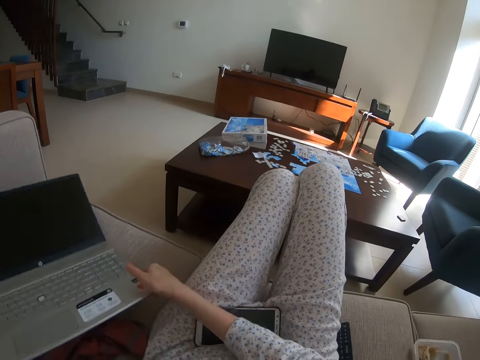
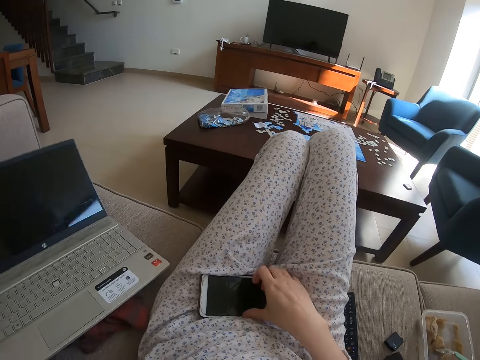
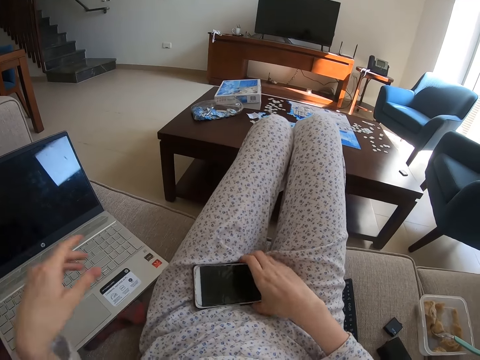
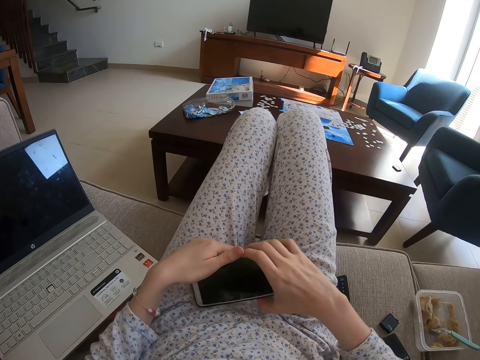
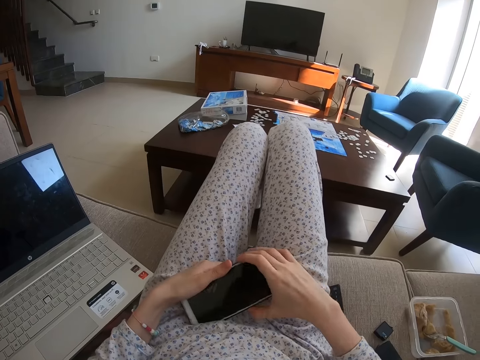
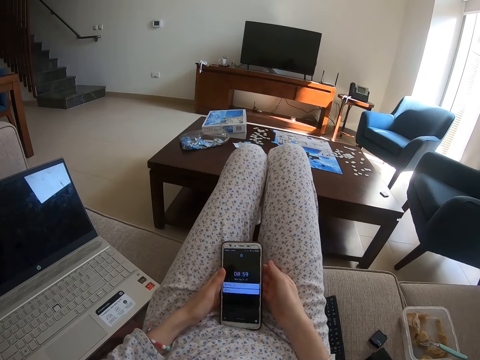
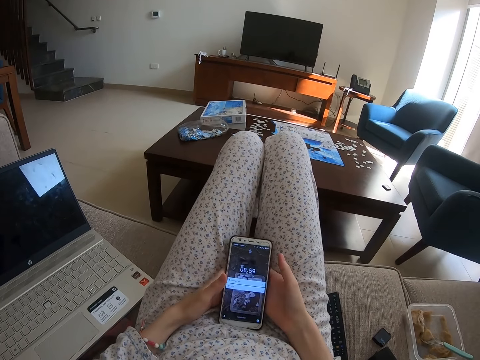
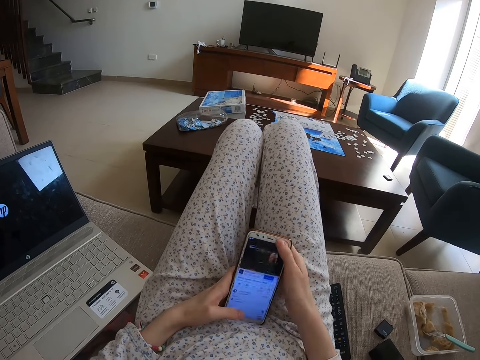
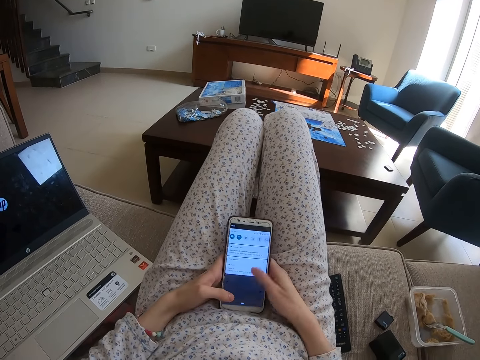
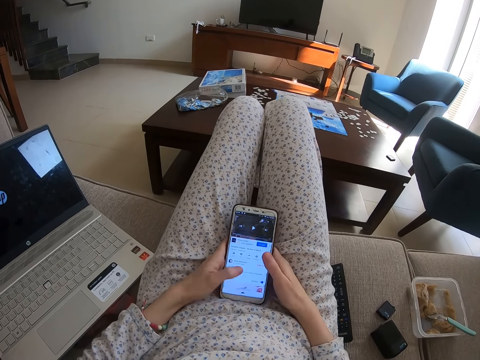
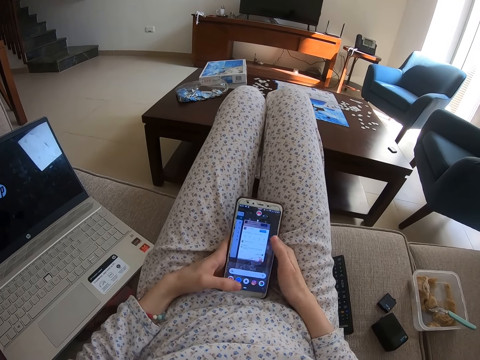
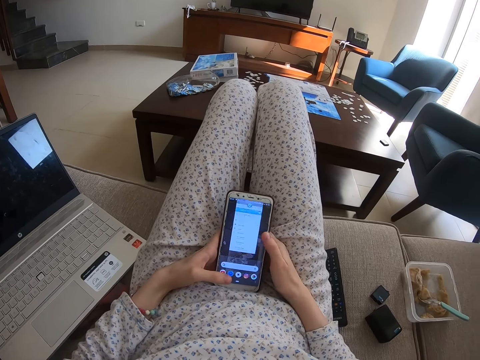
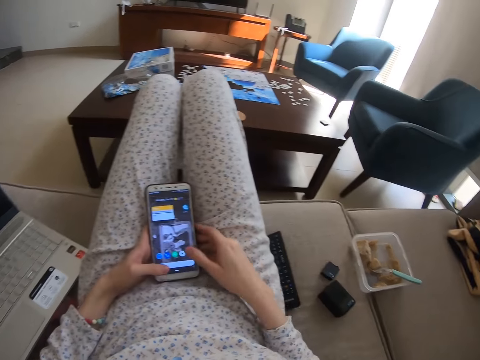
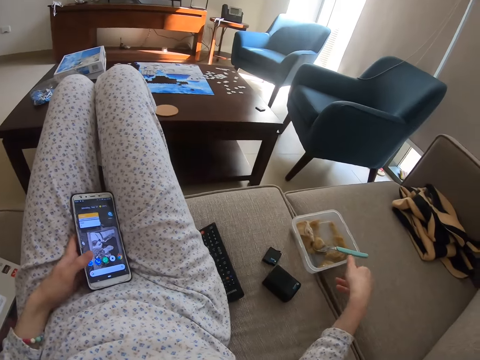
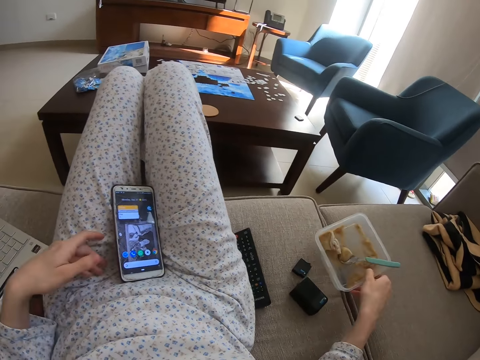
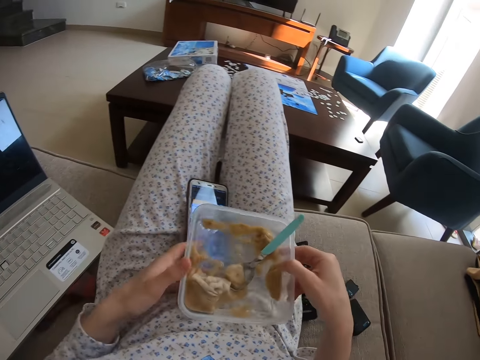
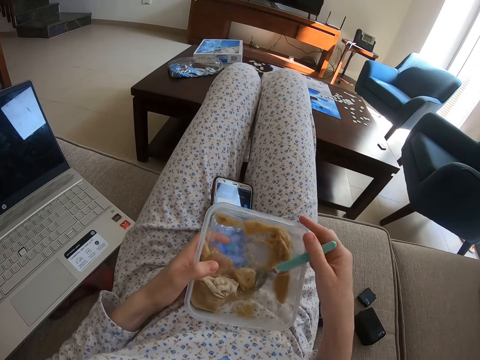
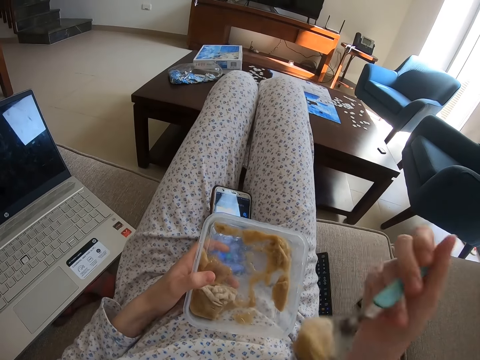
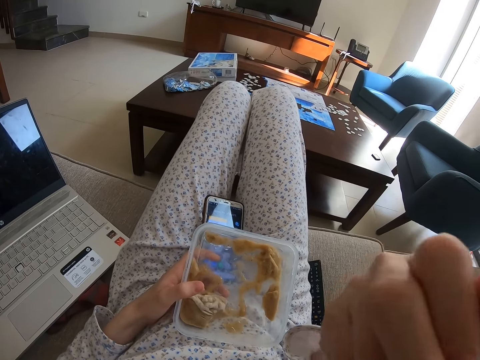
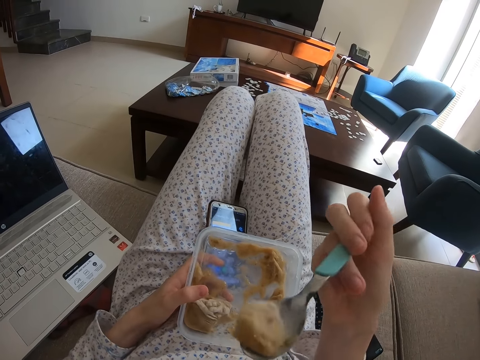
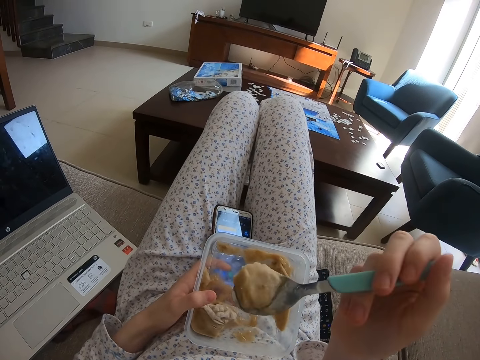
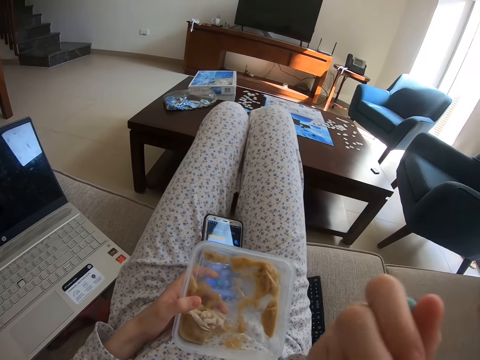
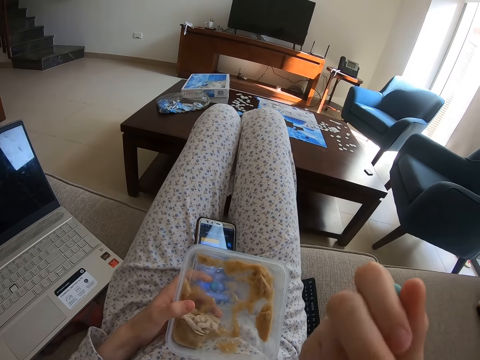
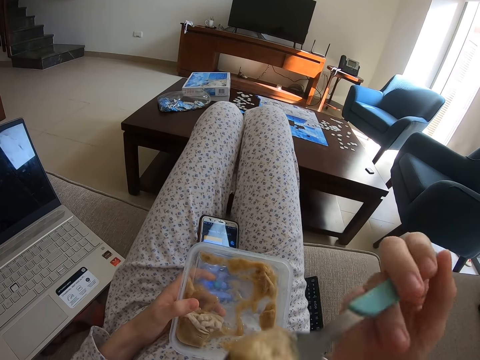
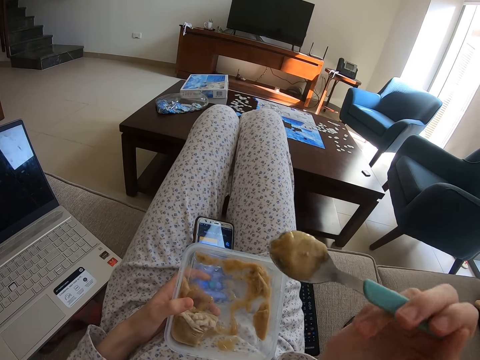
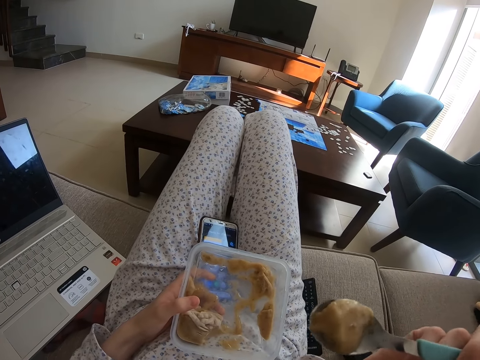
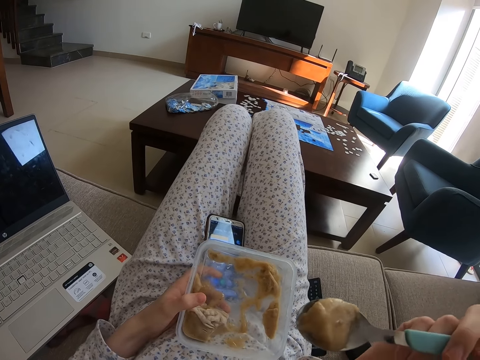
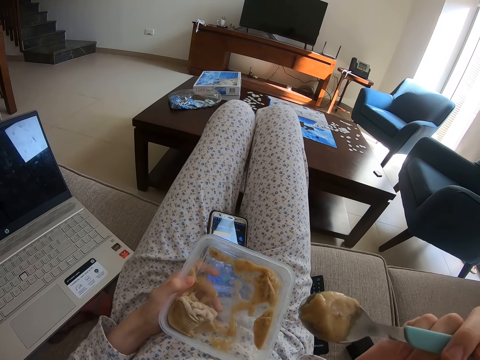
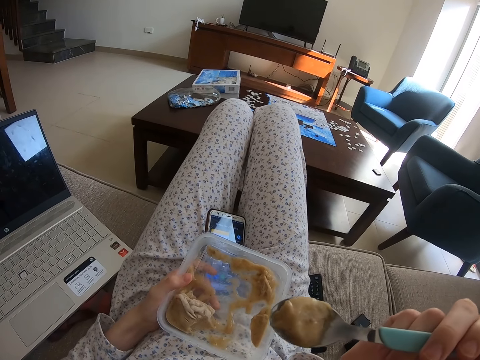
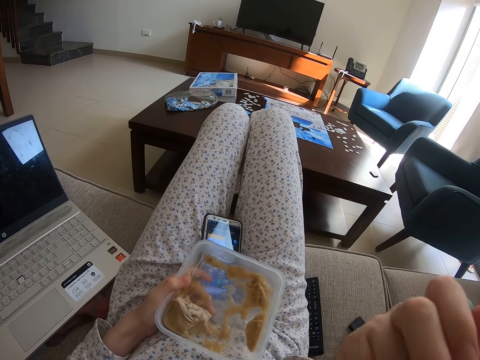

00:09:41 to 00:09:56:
The camera wearer puts the laptop on the couch. They pick up the phone and operate the phone. They pick up the container with something and eat something.

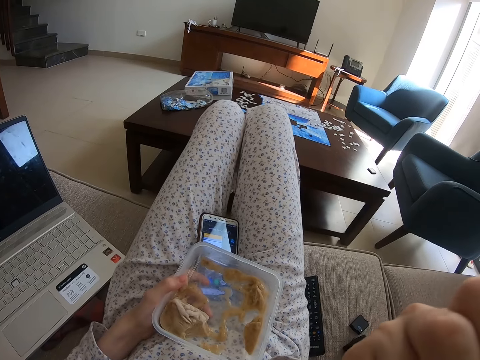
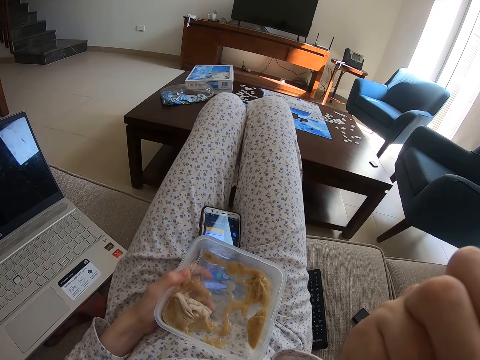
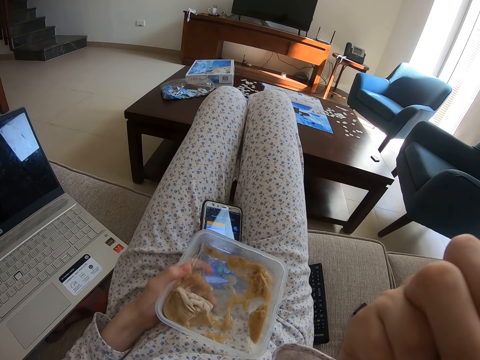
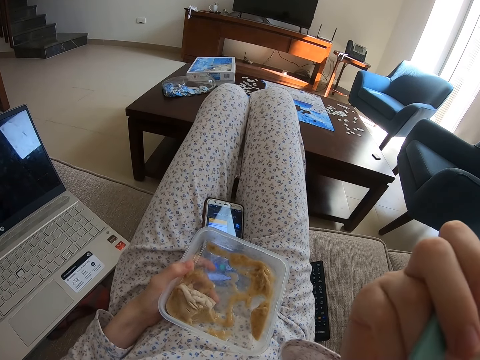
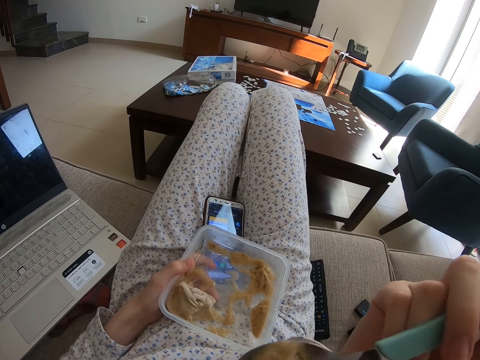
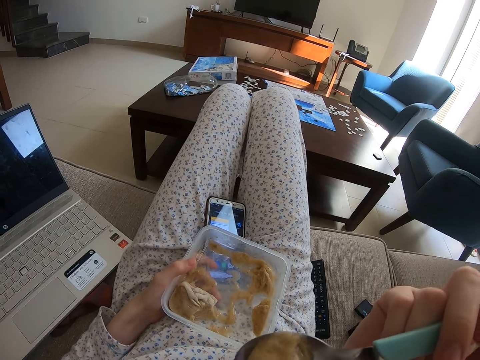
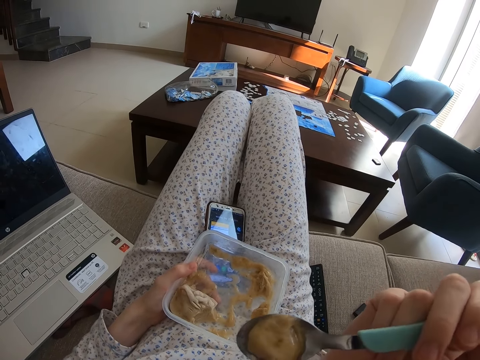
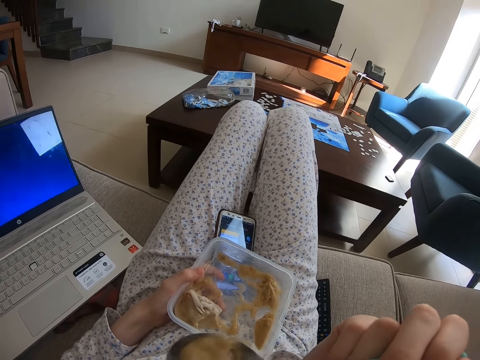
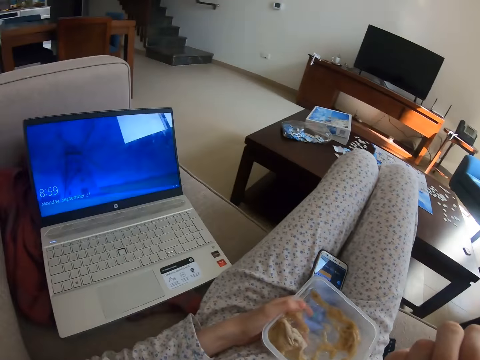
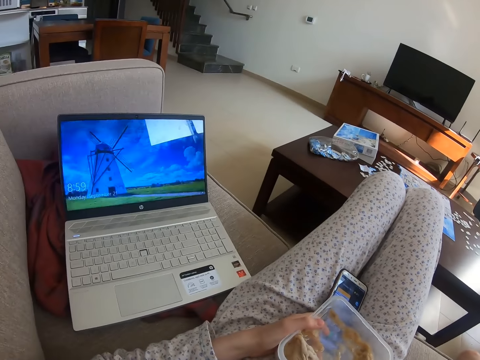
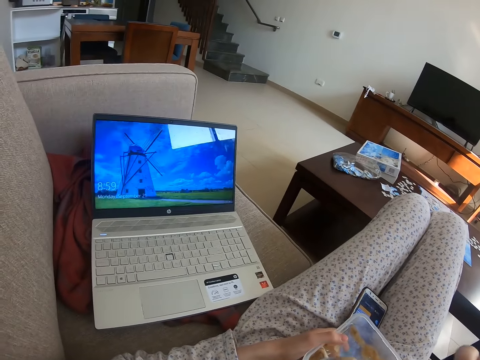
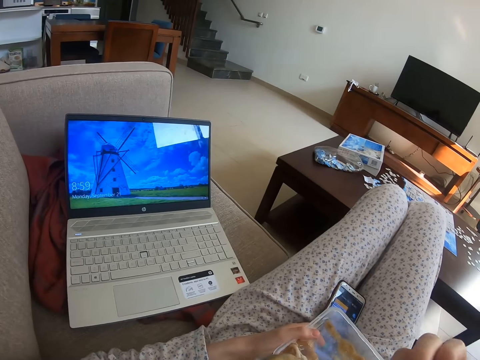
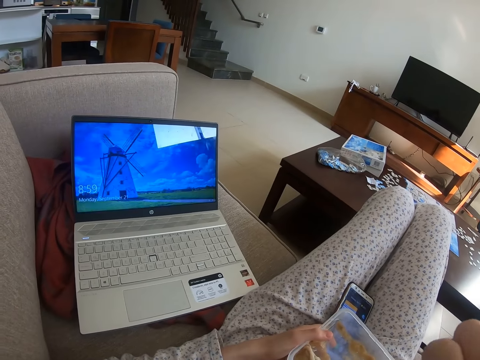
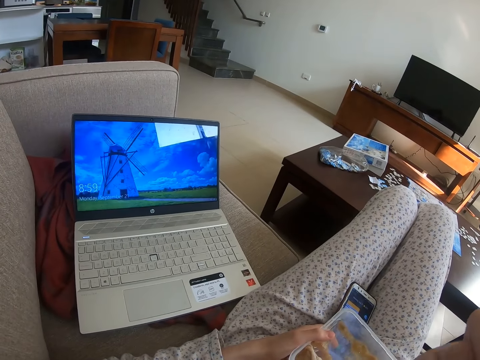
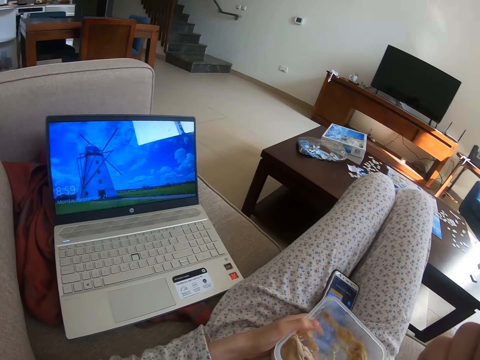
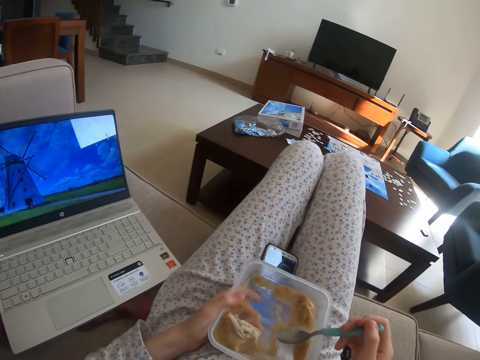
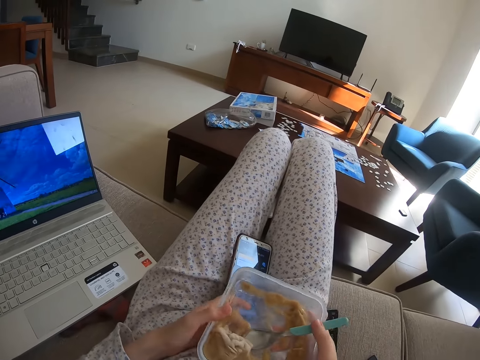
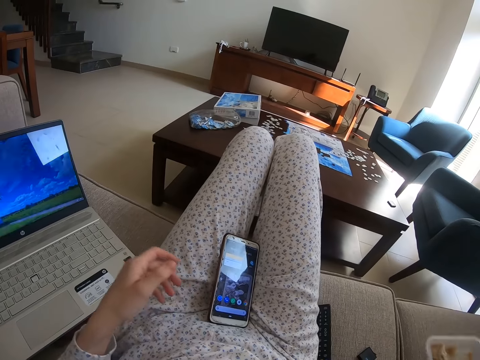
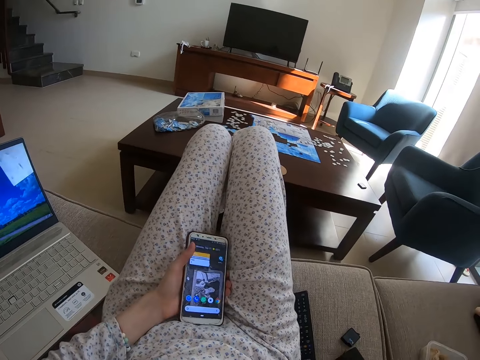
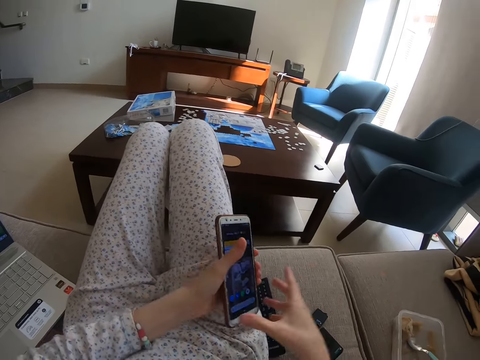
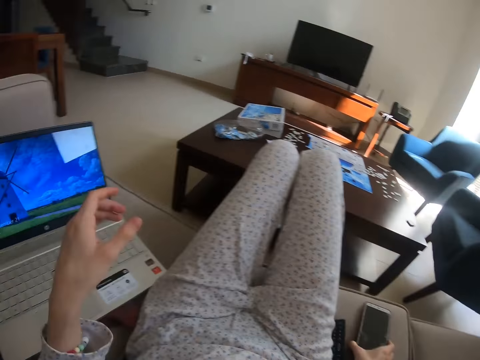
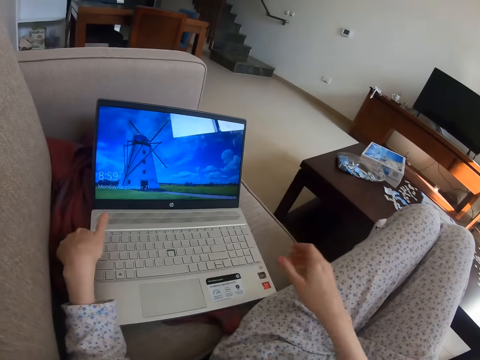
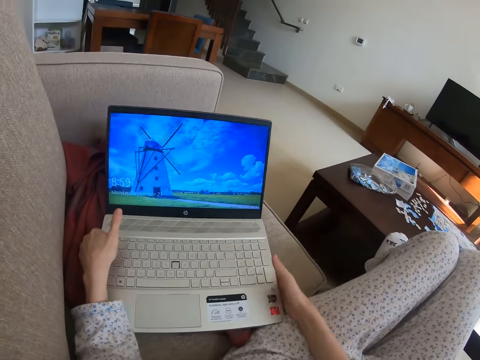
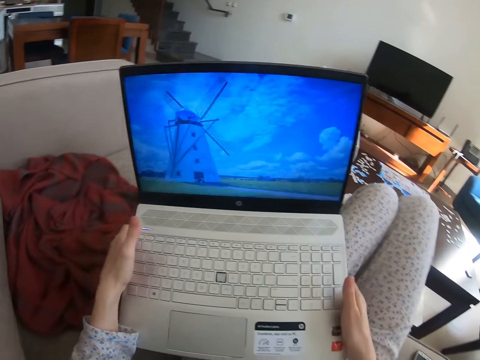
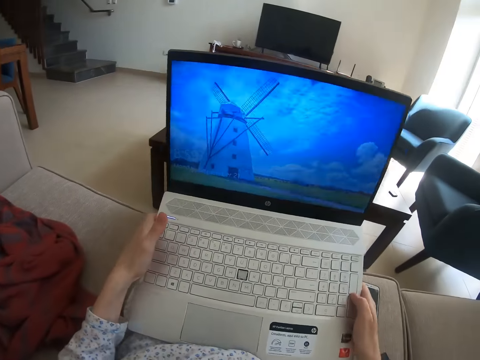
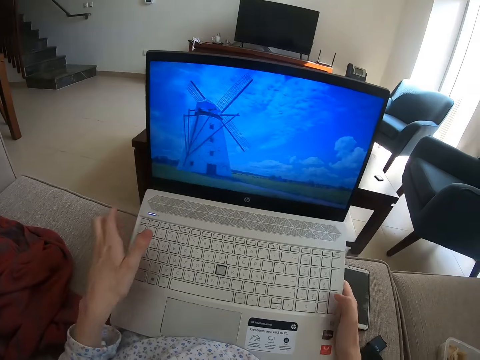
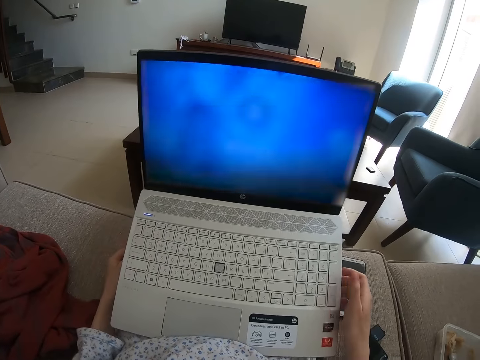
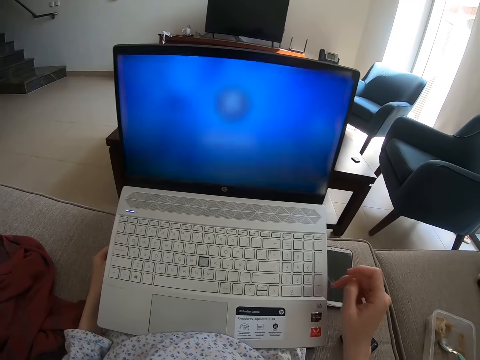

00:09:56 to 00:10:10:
The camera wearer places the container on the couch. She picks up the phone and places the phone on the couch. She picks up the laptop and puts the laptop on her lap.
